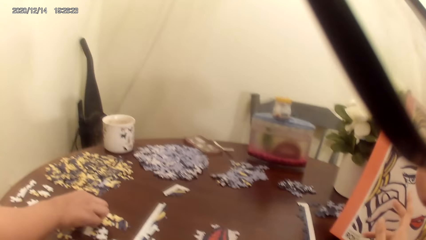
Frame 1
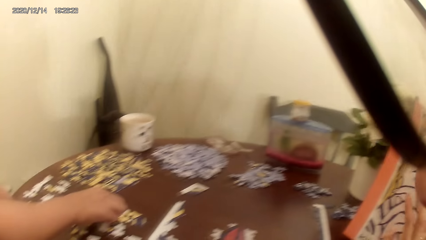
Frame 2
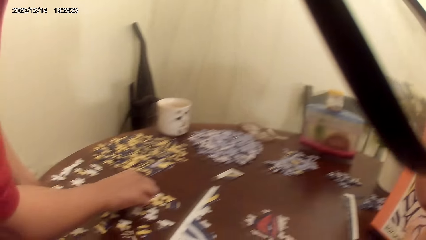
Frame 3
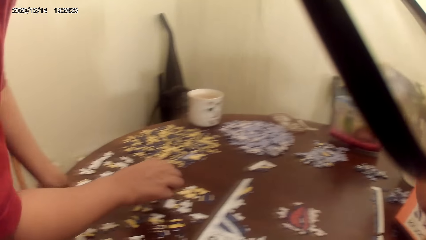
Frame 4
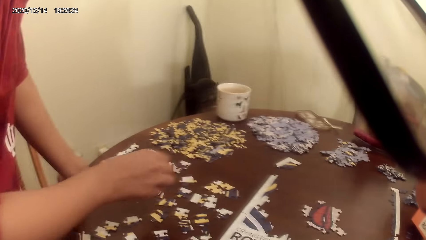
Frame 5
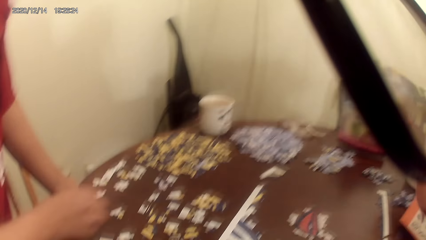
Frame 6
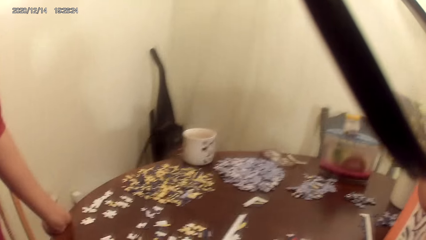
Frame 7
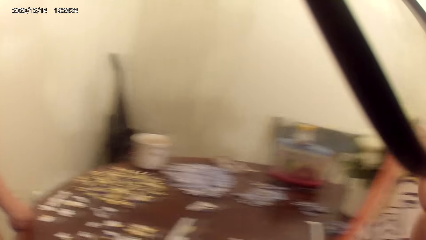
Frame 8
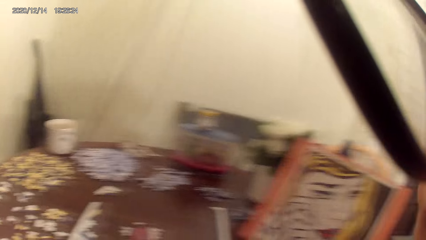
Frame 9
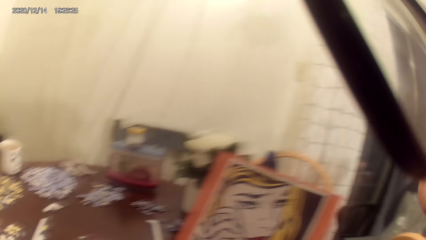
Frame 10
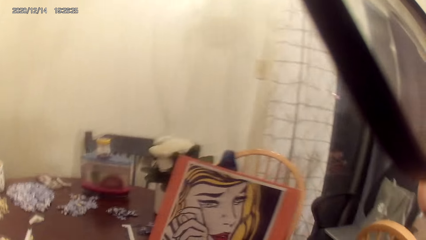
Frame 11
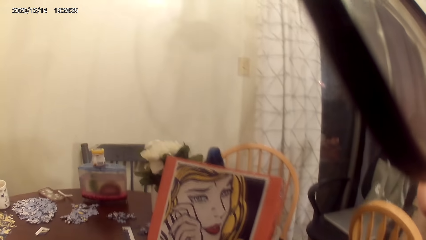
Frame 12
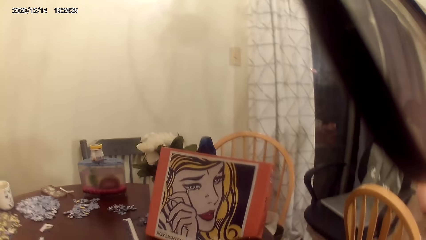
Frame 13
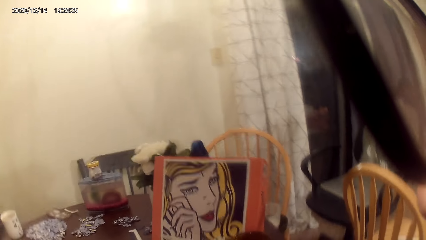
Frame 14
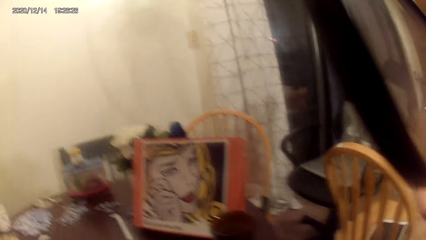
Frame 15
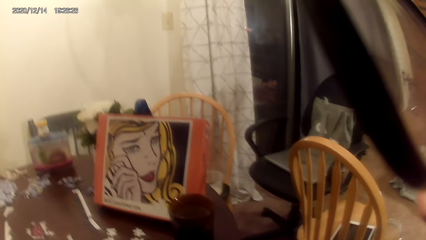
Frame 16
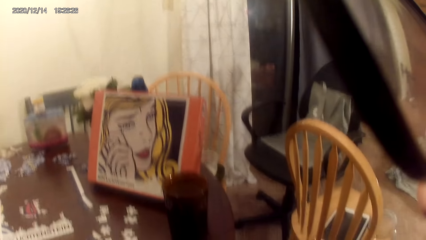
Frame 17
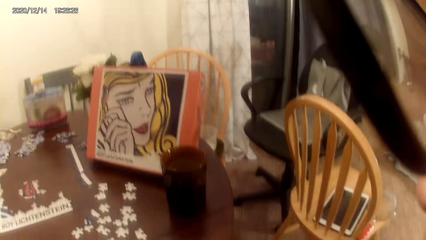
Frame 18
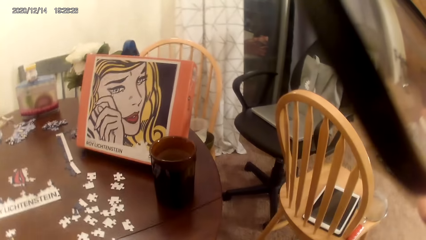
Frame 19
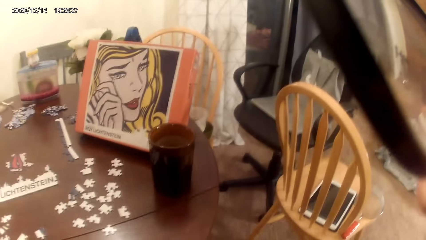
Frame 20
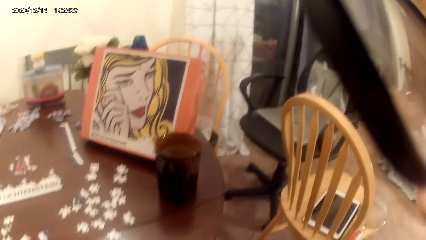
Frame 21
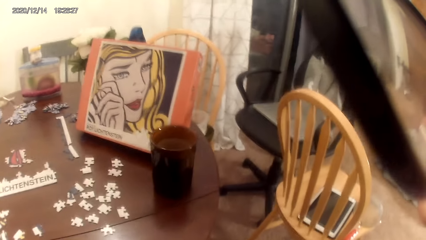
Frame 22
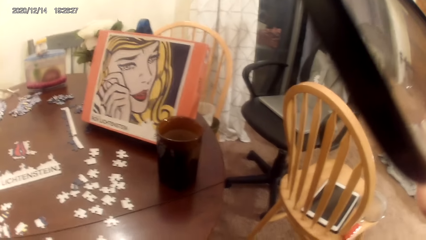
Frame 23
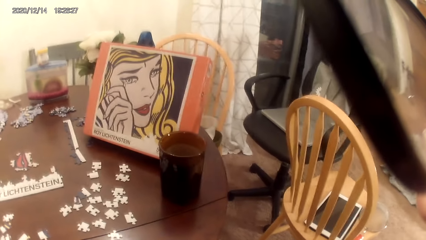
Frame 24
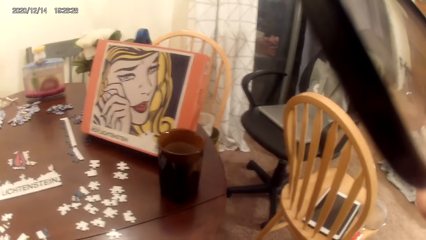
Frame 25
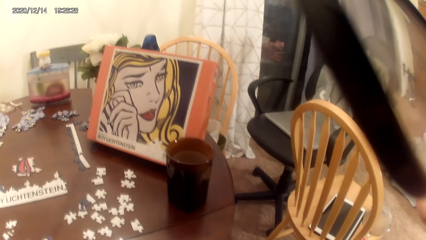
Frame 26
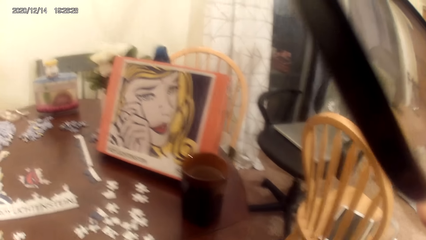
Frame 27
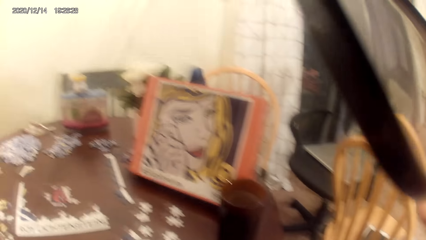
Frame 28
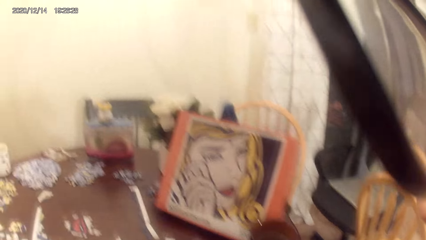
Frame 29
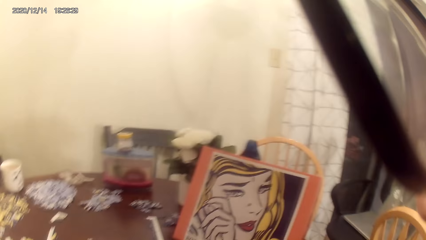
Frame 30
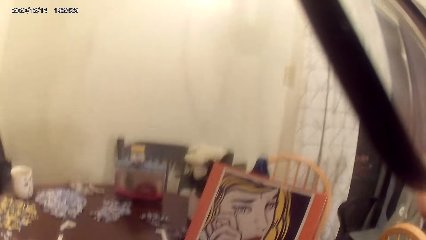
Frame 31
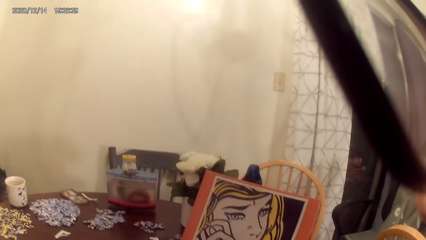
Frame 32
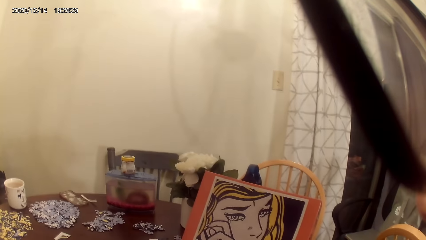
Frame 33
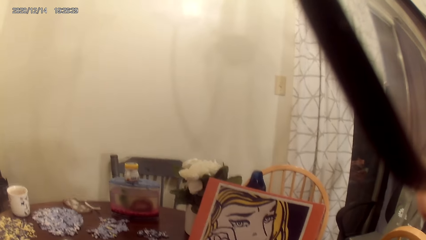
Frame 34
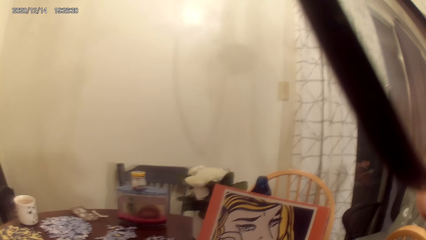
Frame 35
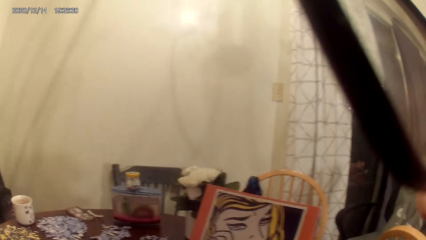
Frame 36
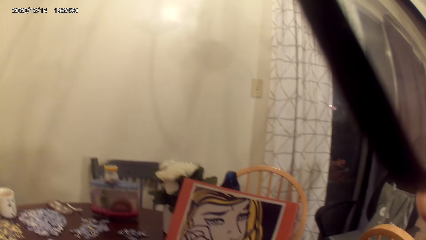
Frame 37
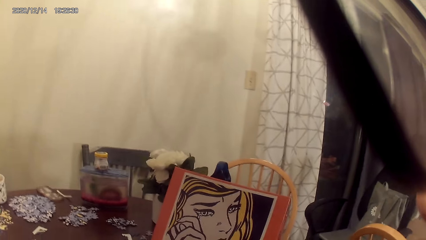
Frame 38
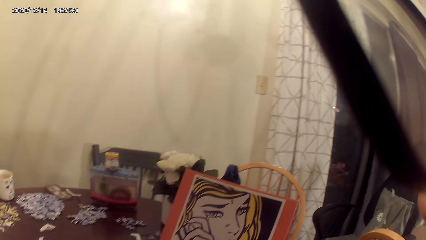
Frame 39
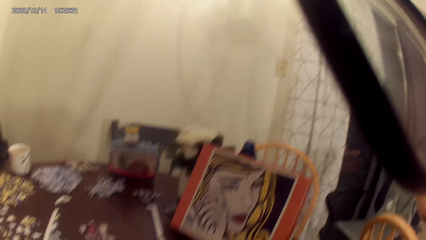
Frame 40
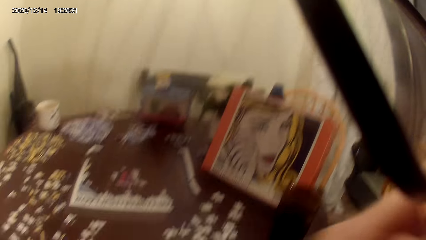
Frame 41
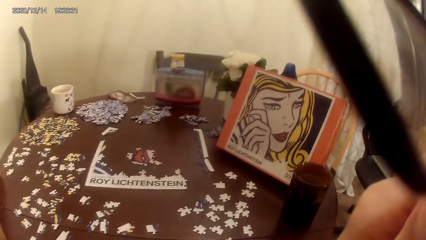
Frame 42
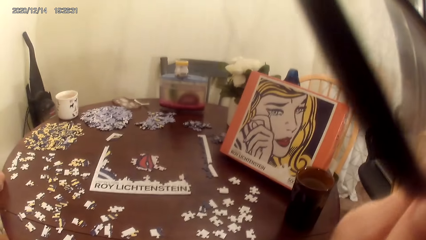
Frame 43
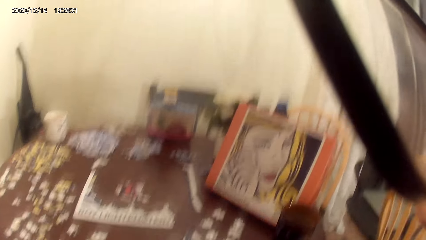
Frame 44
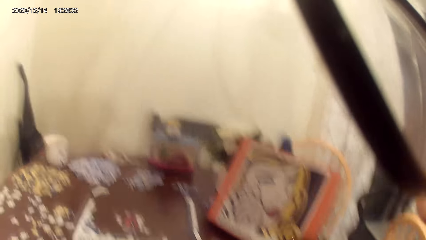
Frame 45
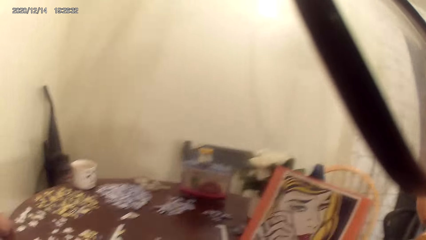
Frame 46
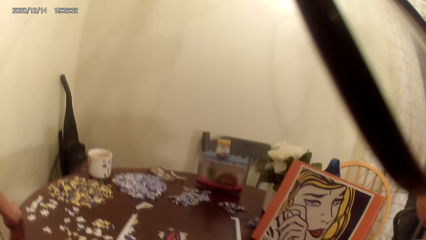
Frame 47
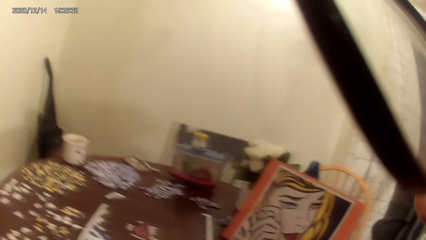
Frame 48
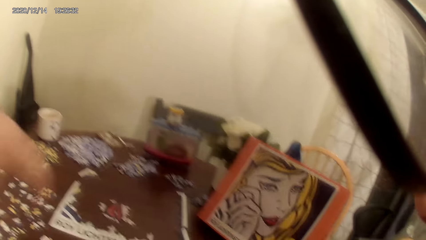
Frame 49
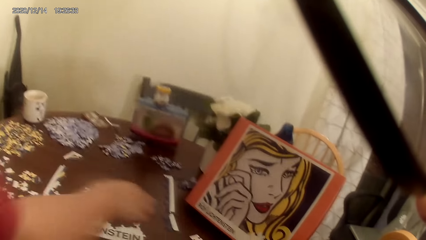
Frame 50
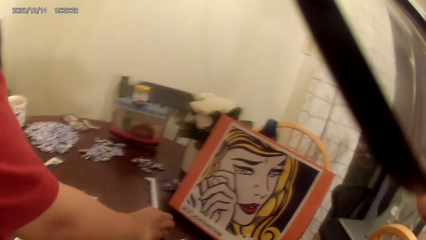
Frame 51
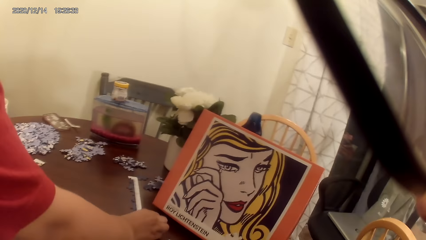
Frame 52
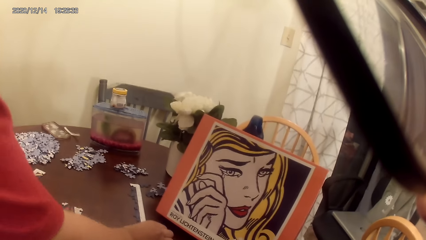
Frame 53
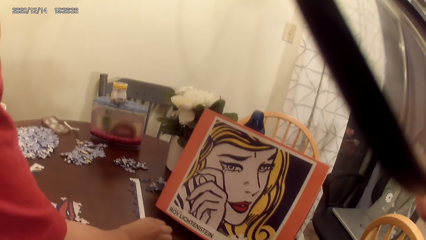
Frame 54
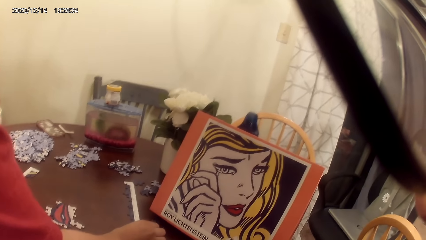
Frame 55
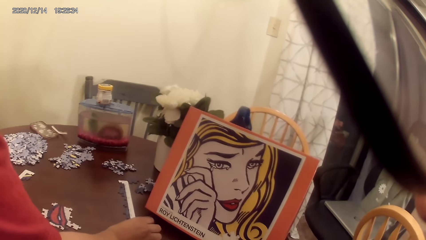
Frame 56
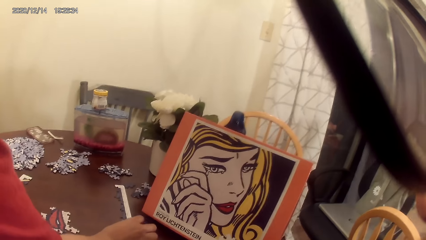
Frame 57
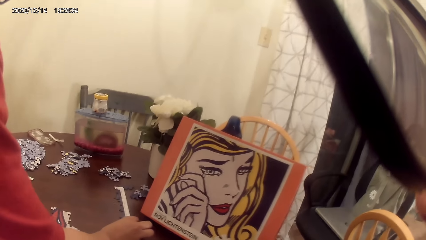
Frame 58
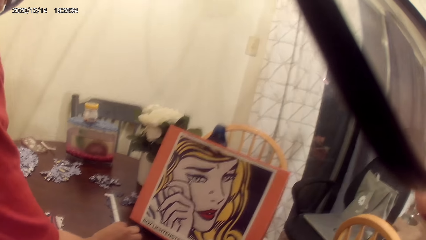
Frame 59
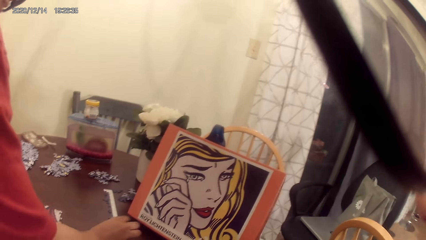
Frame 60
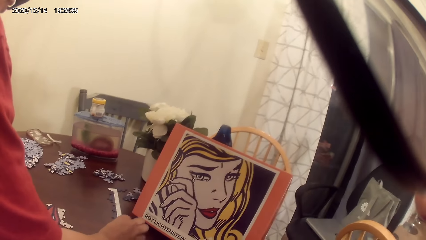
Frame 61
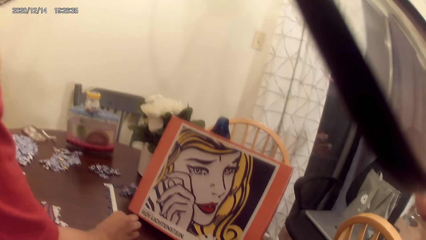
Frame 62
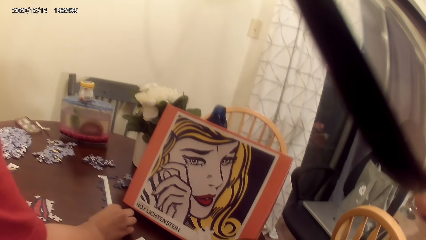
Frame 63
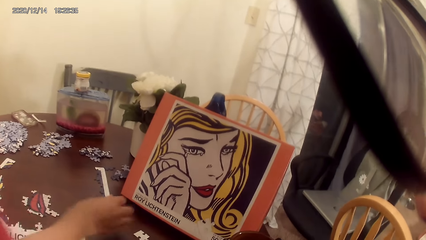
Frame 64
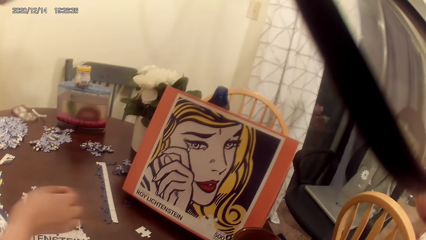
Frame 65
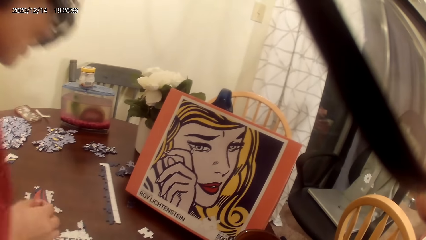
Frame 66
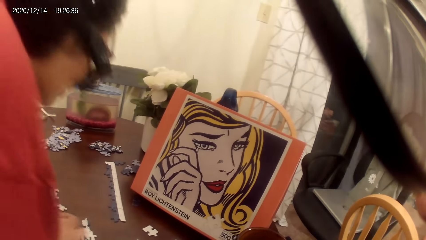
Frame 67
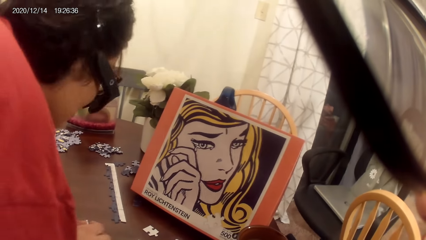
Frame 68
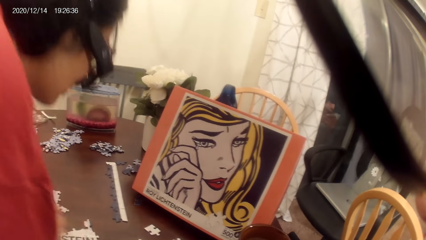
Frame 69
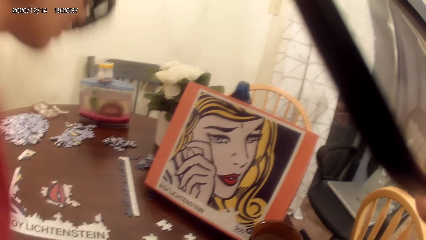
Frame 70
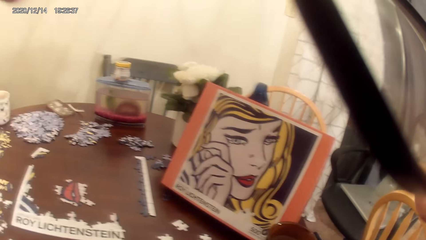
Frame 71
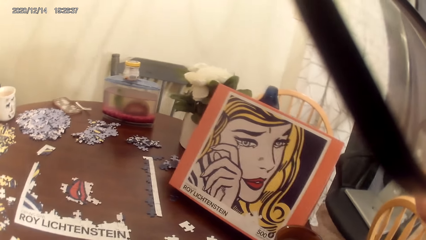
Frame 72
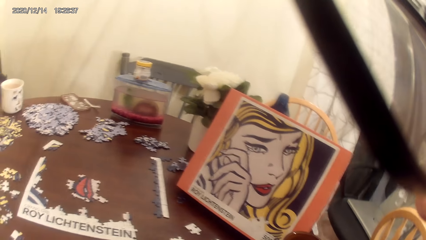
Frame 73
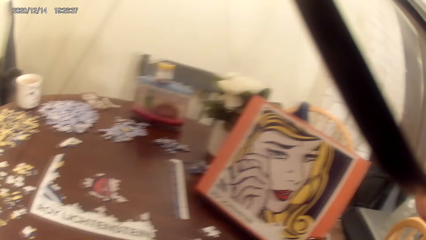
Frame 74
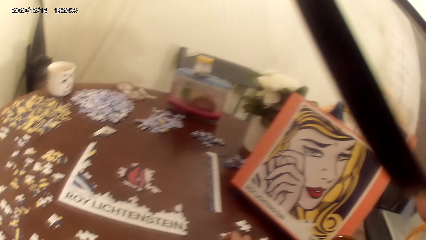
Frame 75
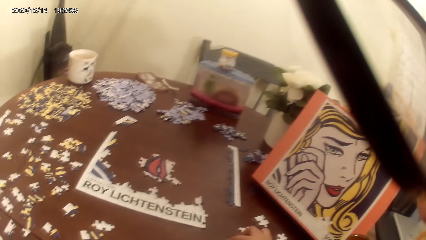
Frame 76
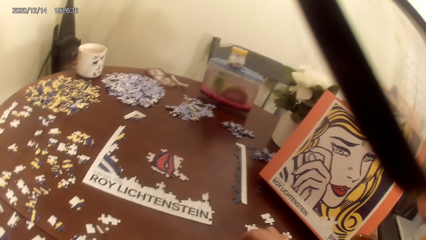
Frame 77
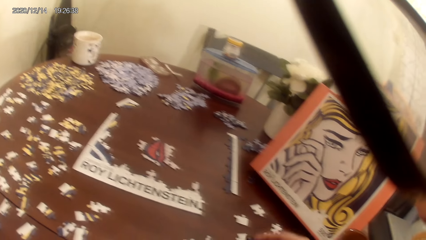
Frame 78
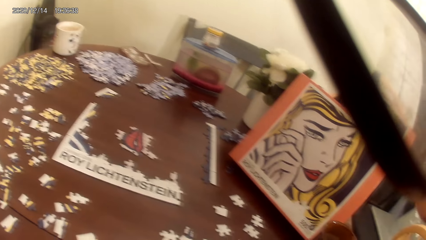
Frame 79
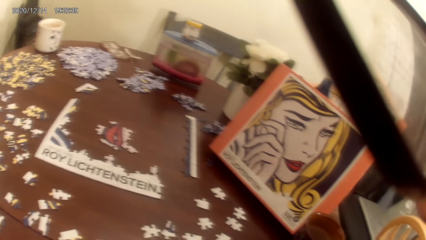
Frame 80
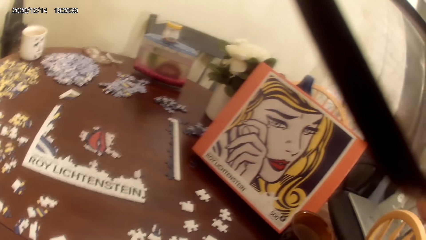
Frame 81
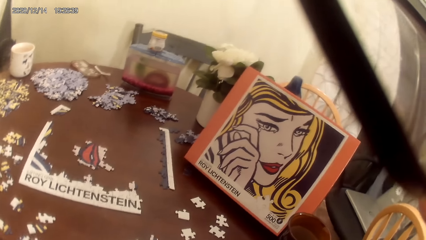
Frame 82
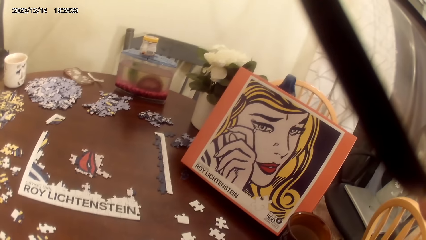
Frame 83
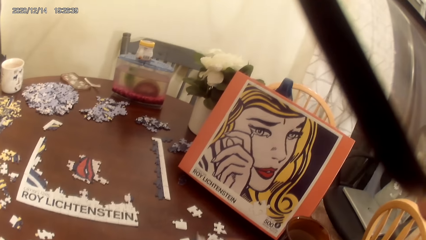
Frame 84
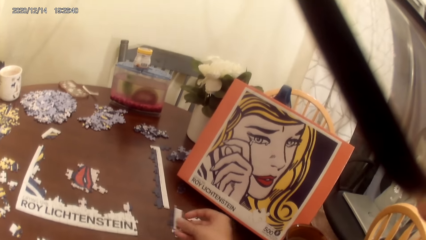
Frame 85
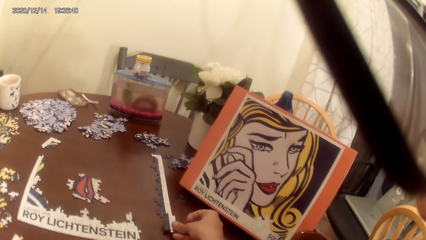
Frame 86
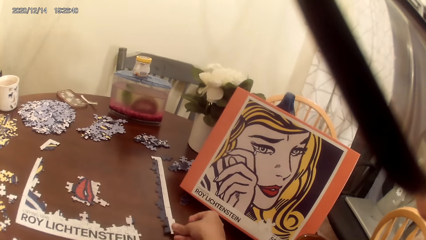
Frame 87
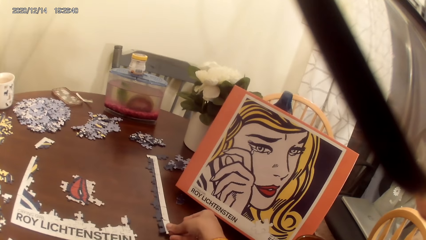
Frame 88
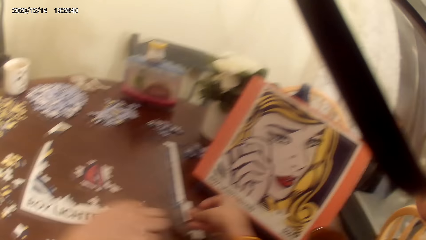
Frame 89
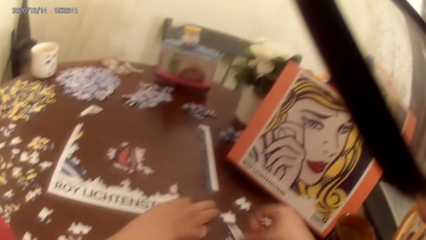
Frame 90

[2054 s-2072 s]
A lady stretches the hand. The camera wearer dialogues with the lady. The lady adjusts the puzzle piece. The lady plays a puzzle game. The lady looks around. The camera wearer picks up a puzzle piece.
